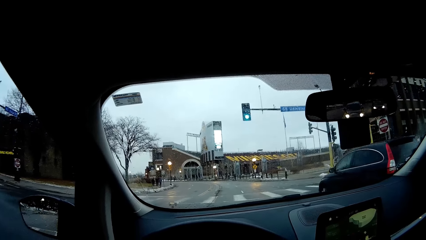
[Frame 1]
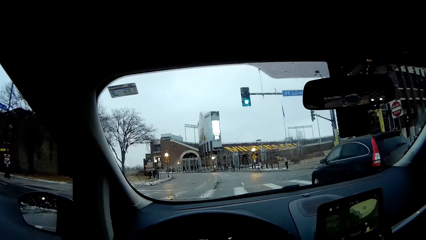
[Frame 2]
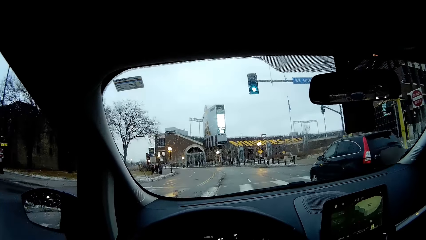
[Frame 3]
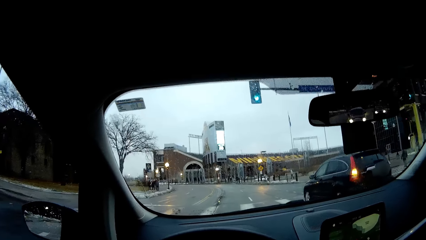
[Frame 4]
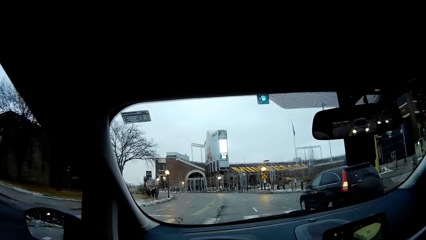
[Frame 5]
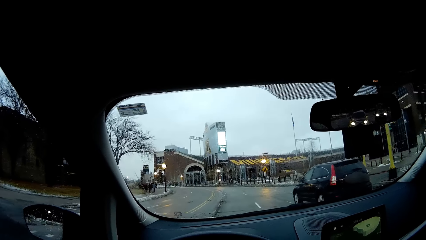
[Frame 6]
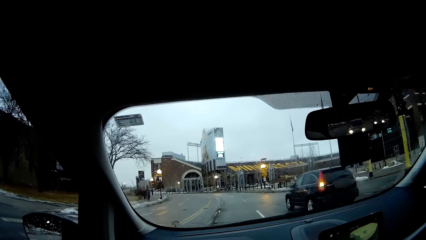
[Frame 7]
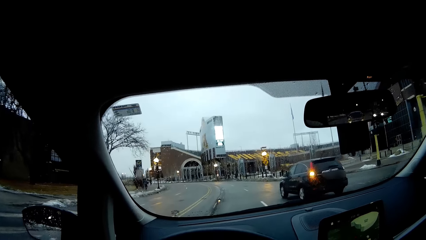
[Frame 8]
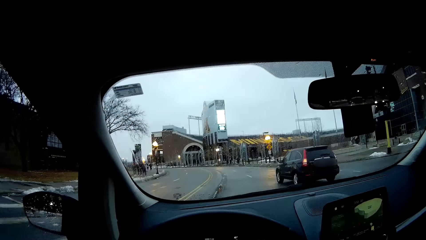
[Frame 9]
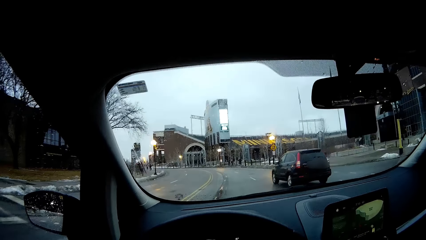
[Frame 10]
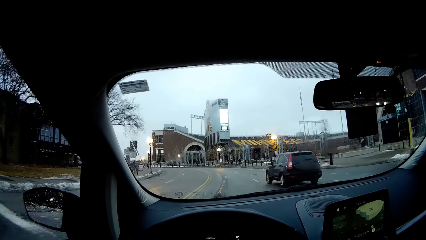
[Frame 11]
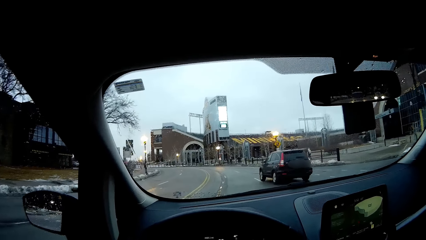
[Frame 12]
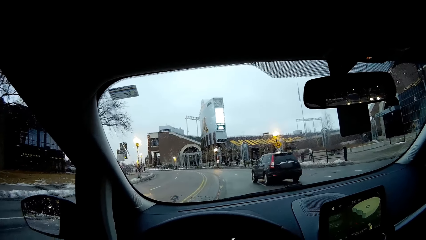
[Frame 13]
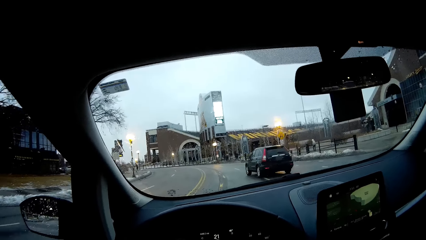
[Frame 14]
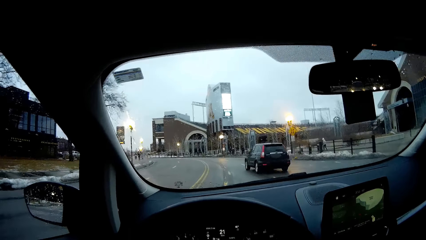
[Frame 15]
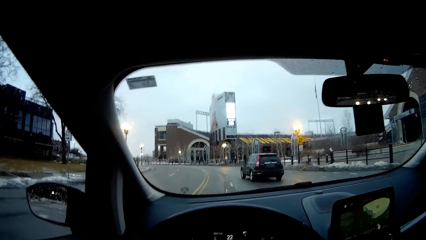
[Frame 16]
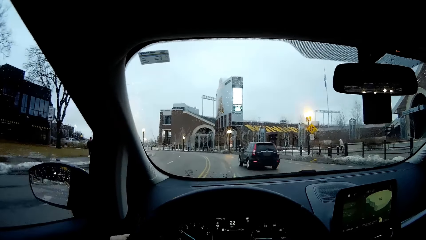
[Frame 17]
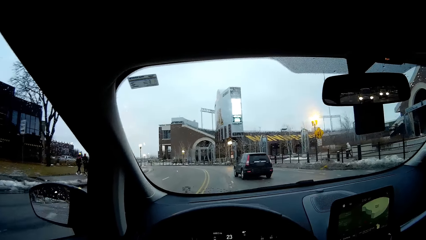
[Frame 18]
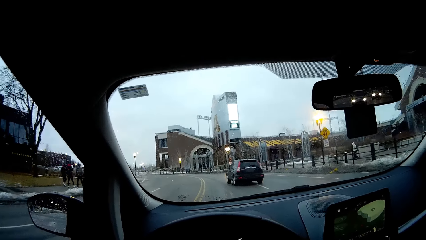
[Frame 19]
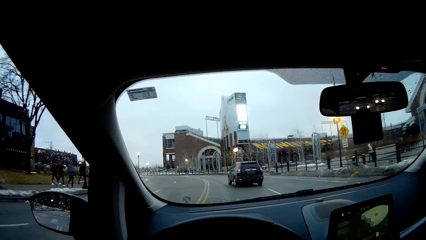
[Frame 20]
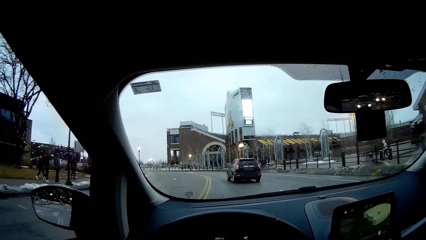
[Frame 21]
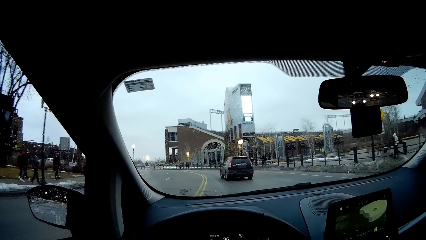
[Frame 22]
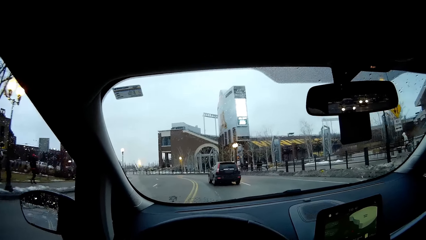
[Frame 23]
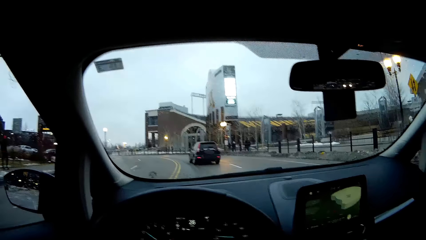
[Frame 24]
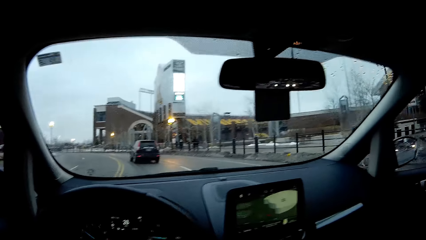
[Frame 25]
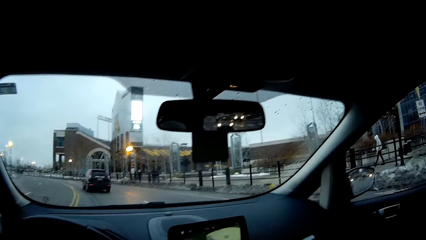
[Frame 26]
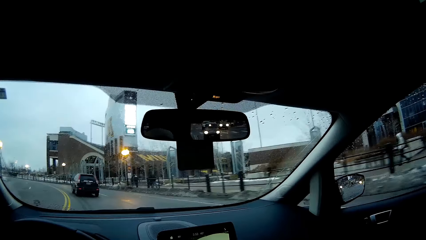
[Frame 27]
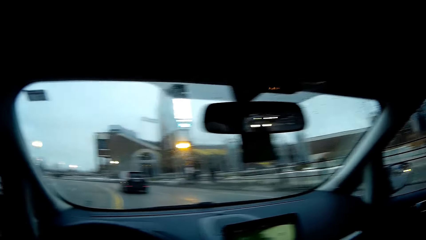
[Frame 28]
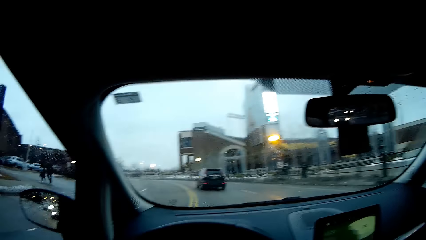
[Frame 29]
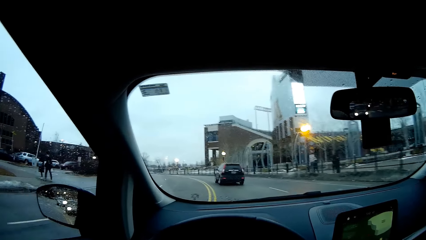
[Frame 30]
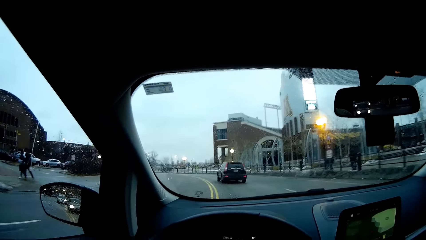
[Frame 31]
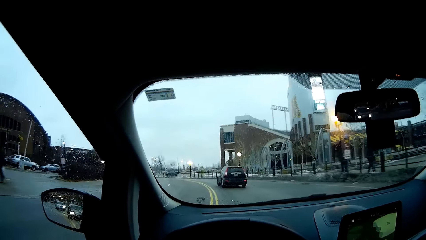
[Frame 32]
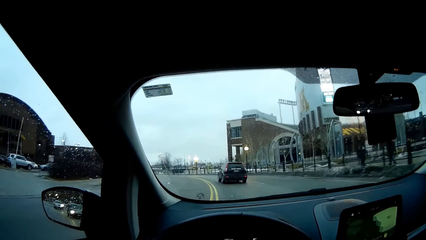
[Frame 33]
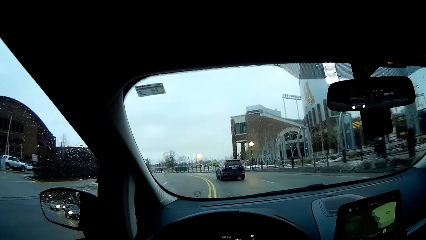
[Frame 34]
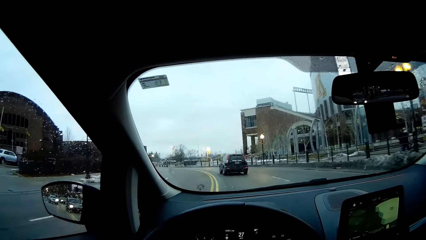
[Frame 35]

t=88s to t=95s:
The camera wearer takes a left bend.

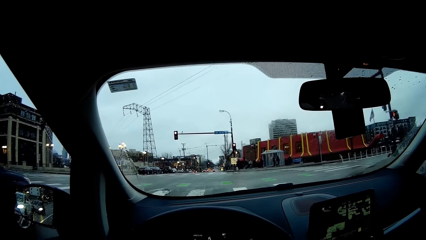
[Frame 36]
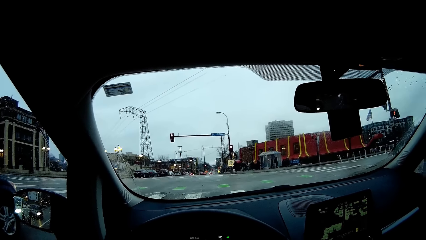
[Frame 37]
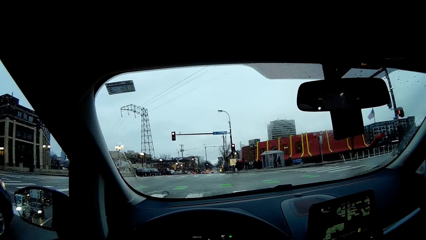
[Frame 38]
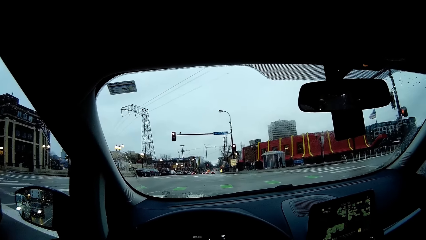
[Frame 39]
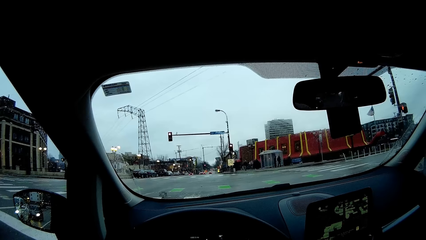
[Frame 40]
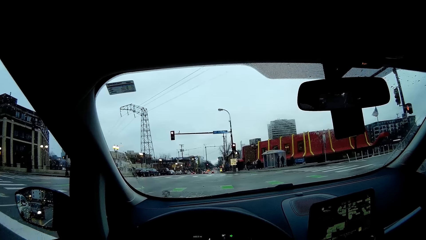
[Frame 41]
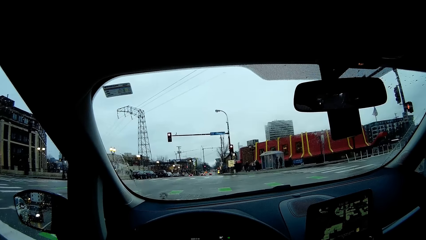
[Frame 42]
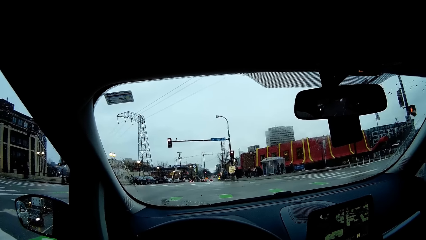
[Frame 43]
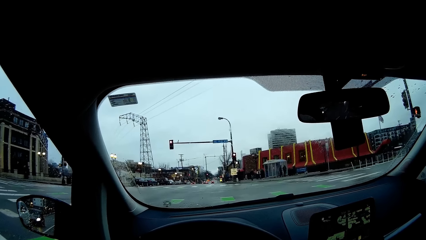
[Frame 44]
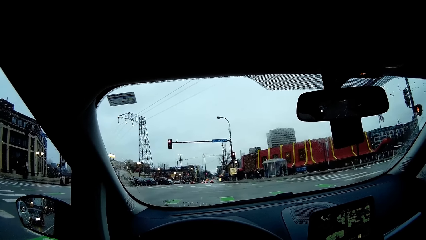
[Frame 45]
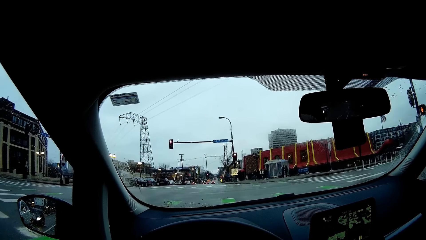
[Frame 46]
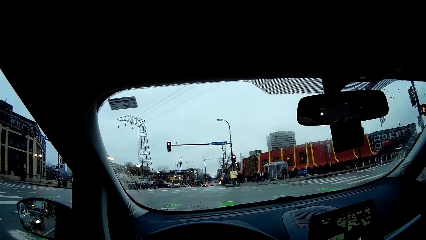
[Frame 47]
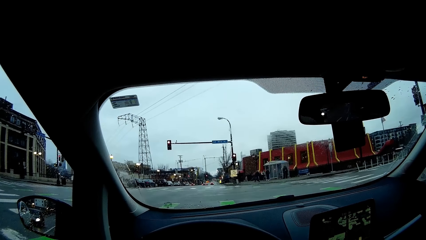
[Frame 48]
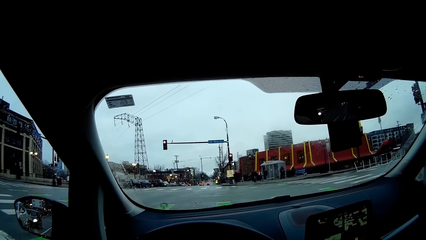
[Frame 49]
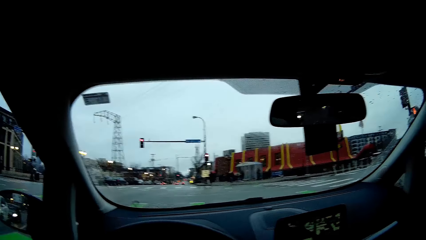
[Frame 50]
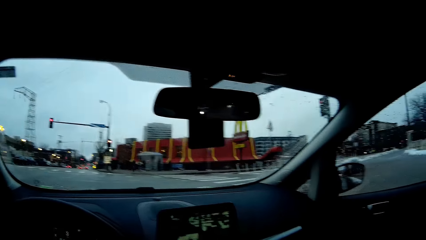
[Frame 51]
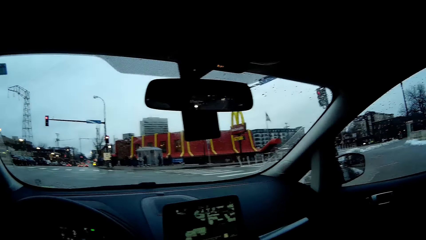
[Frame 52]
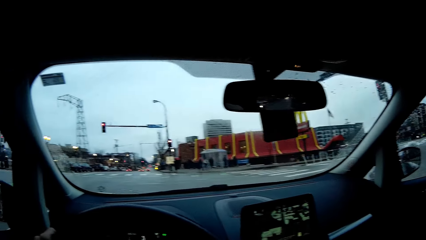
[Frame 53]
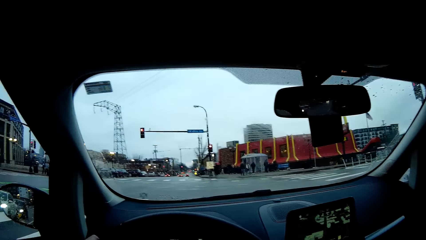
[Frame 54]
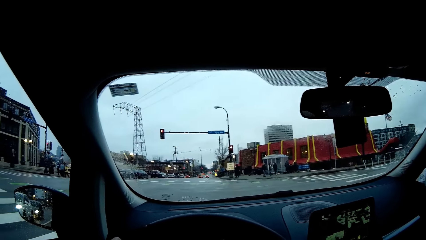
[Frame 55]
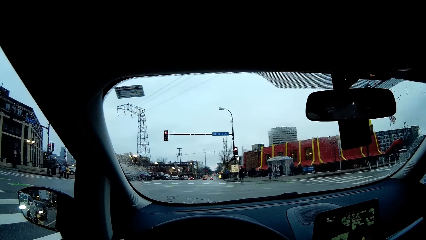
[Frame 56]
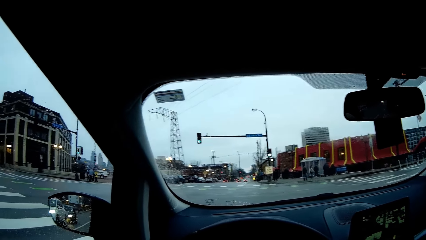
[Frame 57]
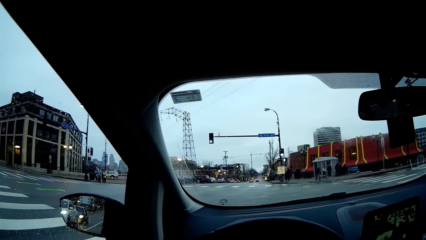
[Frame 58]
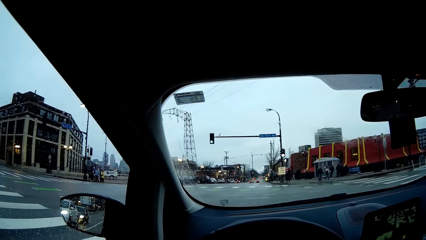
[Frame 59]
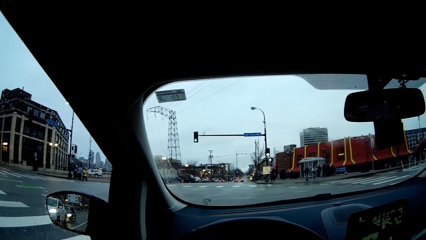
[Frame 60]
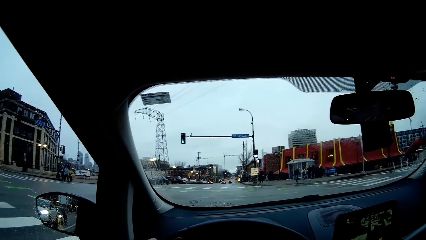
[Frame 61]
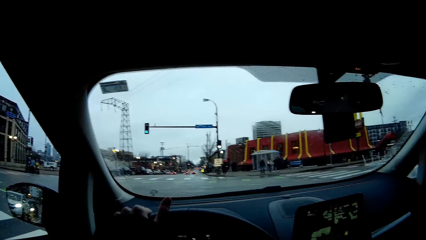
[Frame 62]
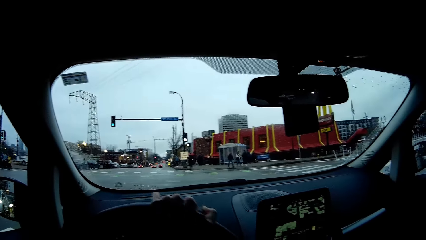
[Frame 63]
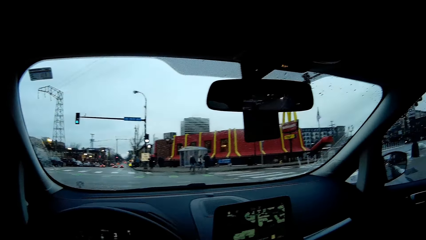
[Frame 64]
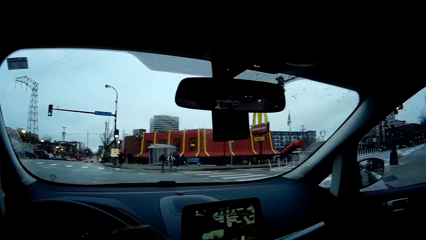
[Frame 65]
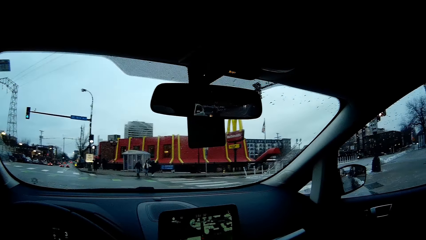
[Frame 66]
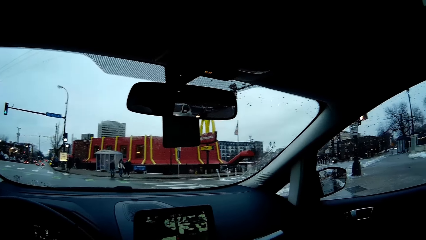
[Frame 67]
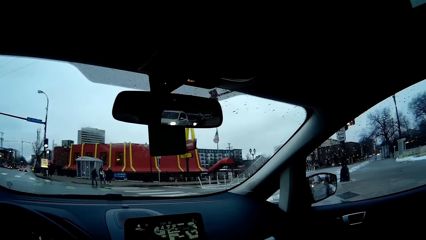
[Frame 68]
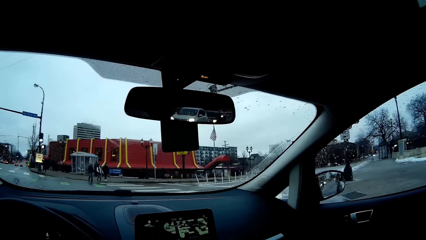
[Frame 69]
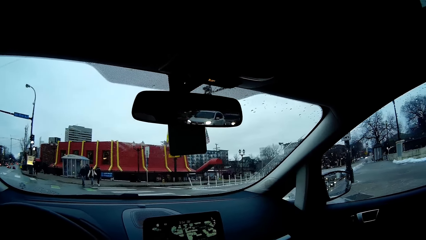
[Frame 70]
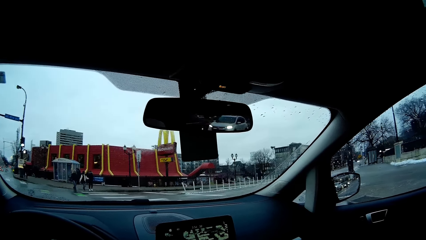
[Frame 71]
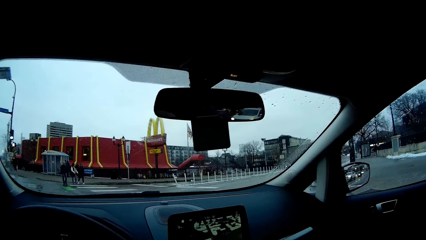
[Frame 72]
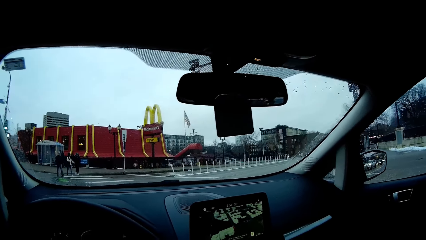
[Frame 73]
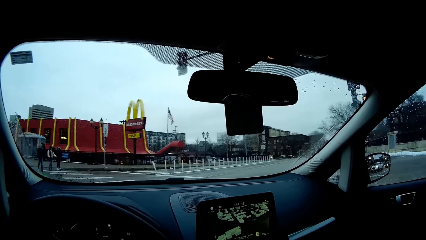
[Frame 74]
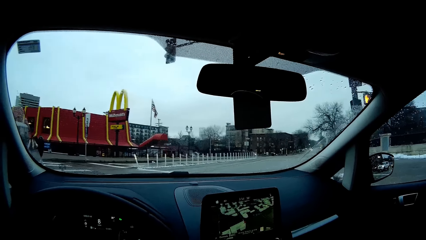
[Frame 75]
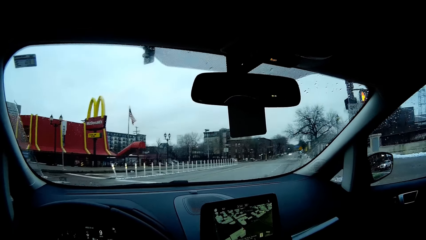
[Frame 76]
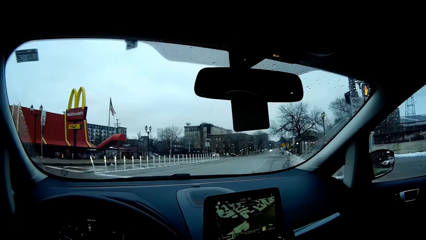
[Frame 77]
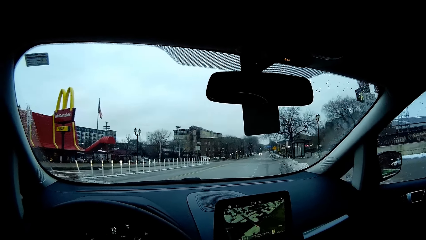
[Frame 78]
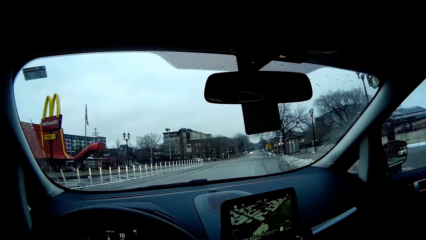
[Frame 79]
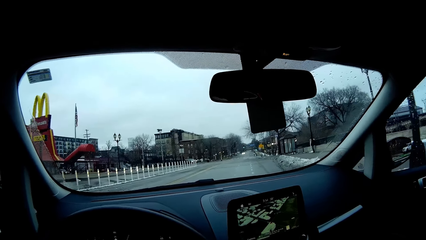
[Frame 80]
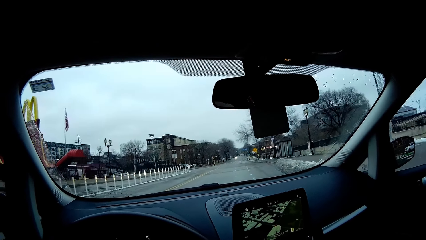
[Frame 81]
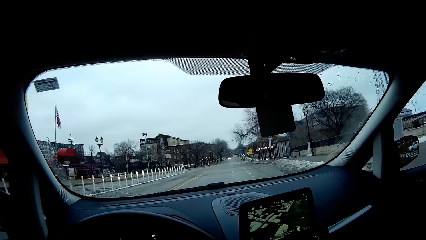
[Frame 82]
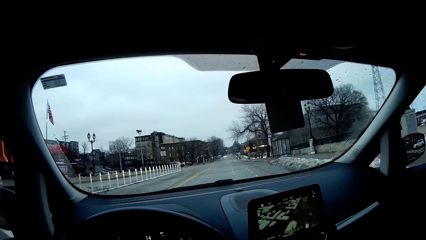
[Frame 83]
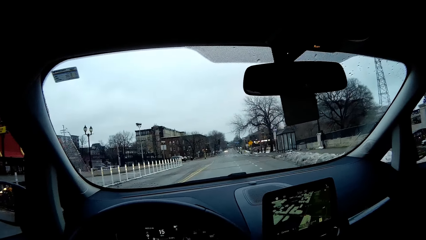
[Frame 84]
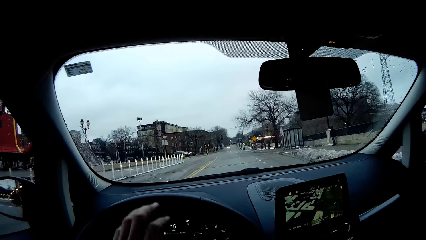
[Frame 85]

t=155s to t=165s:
The camera wearer stops the car at a traffic light. She turns to her right.
